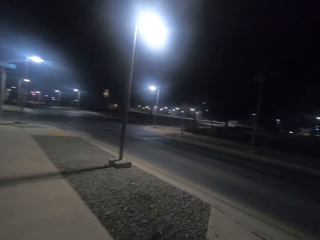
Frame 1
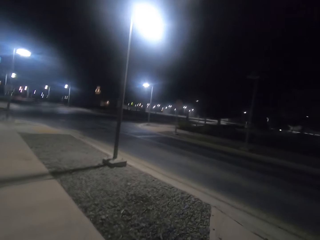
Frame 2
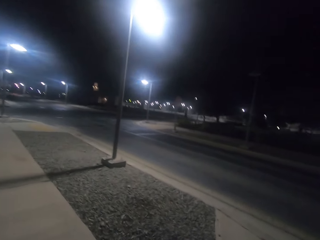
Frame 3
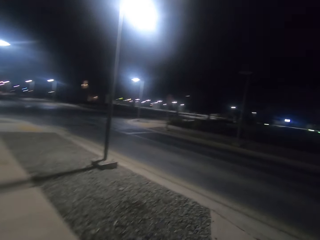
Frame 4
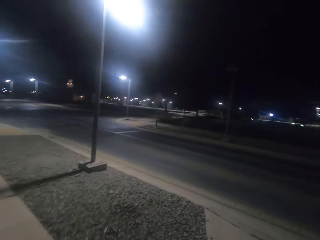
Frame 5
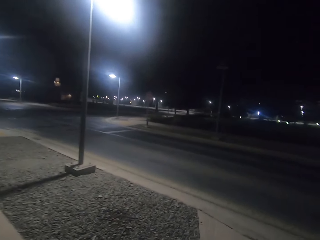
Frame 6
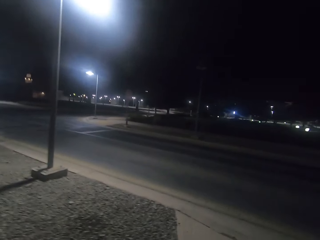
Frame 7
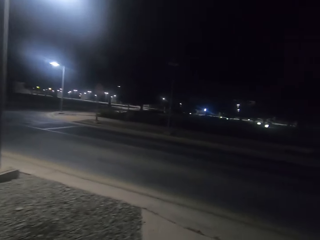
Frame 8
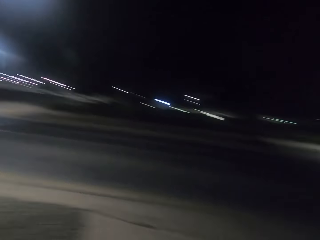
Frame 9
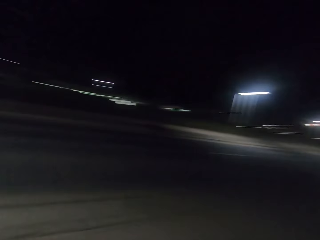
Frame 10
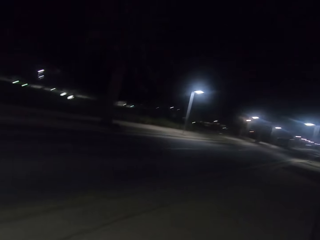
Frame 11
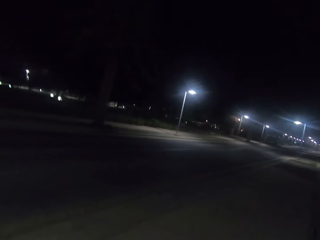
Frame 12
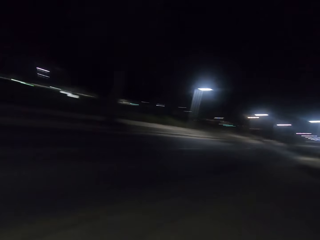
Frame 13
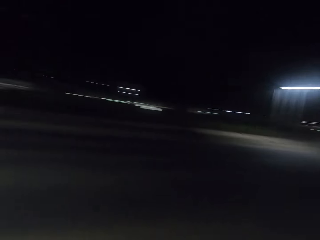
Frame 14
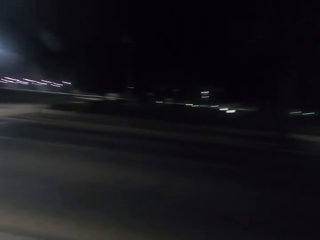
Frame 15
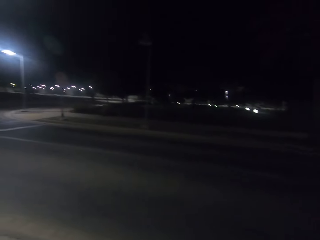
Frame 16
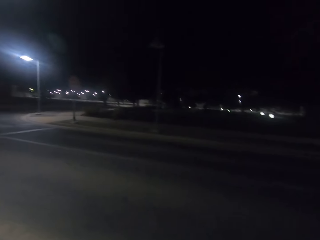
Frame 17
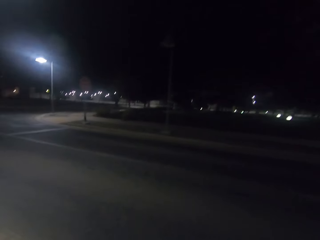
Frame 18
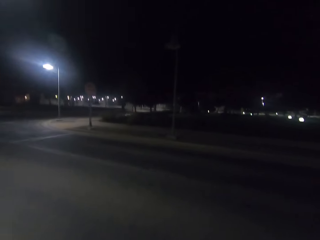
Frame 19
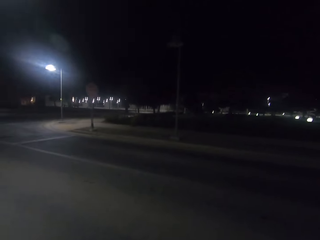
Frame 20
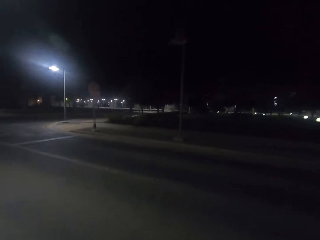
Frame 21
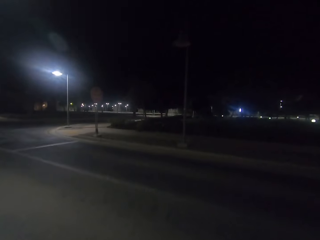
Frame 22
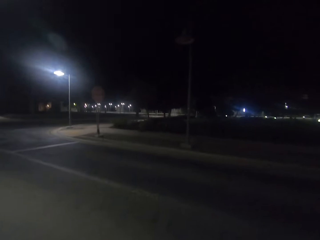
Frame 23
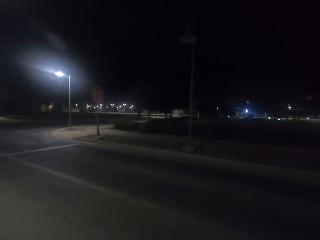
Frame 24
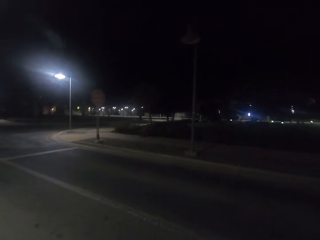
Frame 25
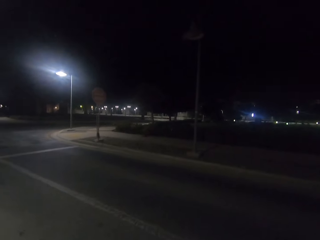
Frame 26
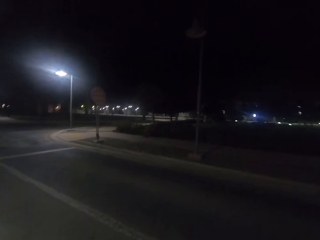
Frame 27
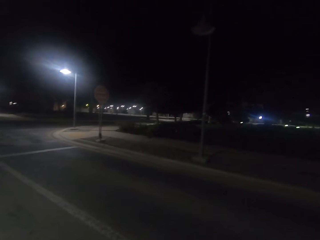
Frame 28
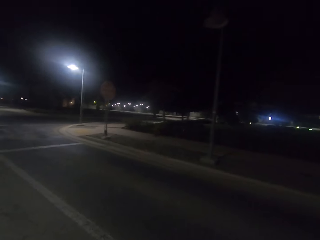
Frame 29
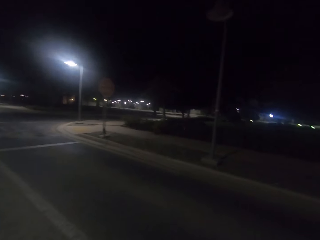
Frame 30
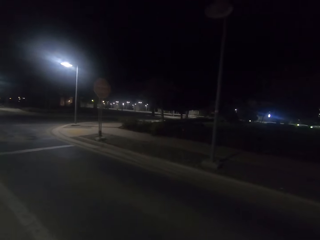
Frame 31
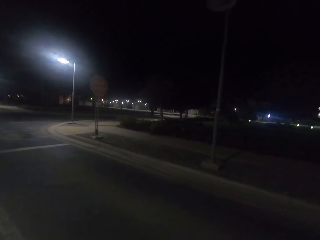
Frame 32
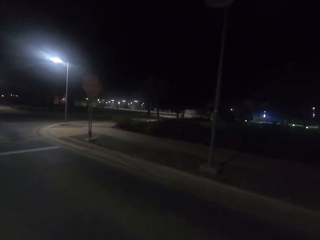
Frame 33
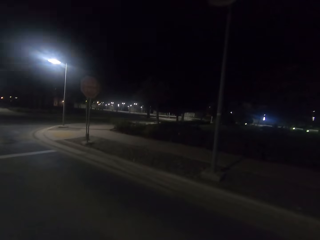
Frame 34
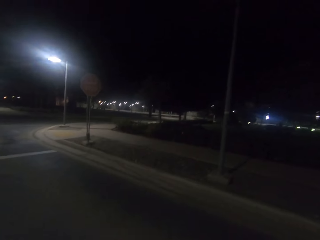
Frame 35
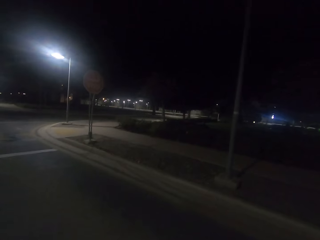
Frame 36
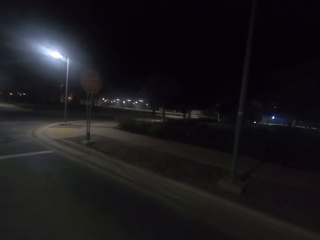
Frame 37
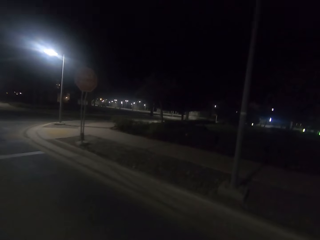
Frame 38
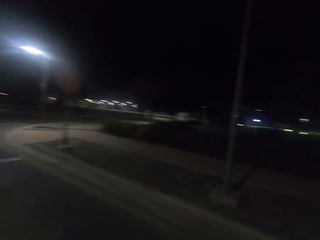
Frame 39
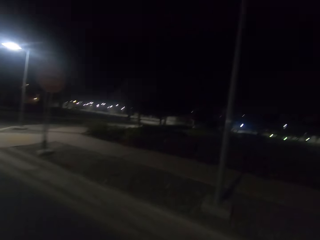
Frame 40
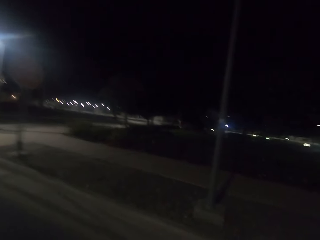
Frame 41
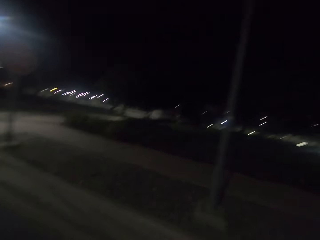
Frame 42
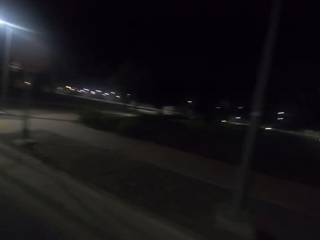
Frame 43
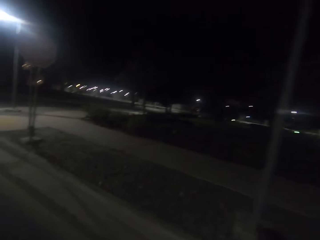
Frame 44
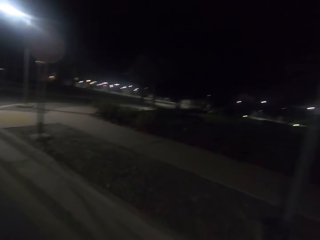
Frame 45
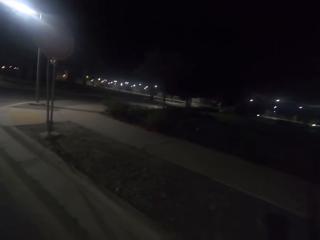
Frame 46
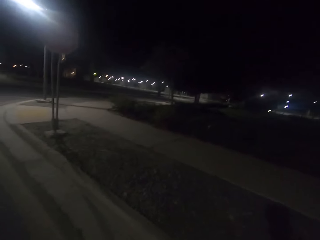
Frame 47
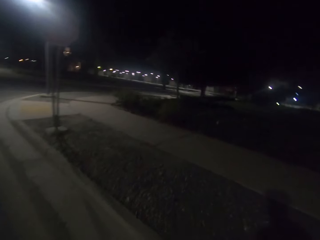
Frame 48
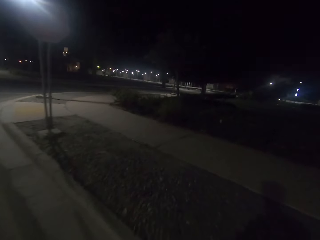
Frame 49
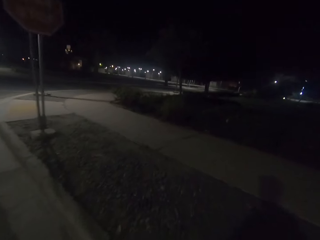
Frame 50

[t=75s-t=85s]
The camera wearer stops past a street light on the road. They look at the far end of the road. They cross the road.

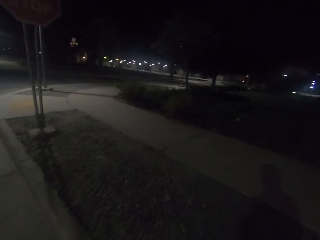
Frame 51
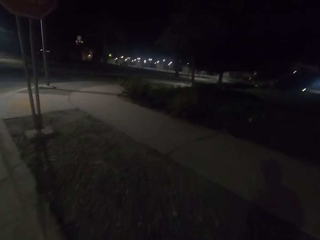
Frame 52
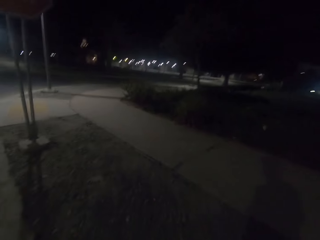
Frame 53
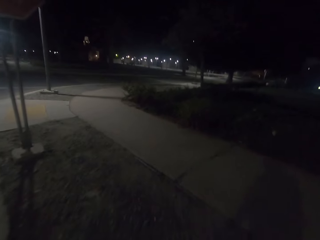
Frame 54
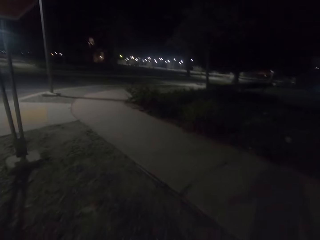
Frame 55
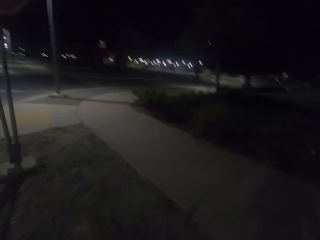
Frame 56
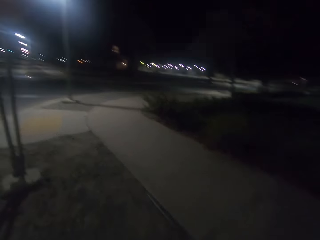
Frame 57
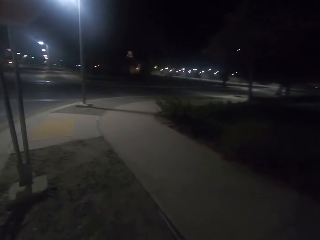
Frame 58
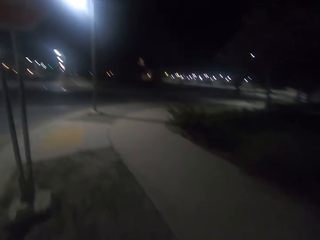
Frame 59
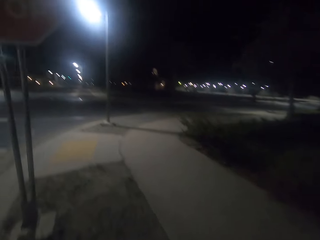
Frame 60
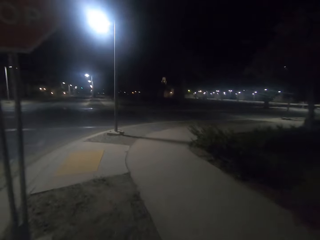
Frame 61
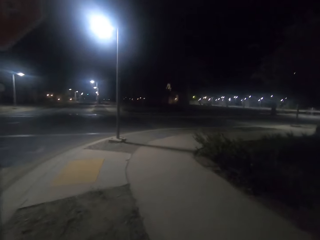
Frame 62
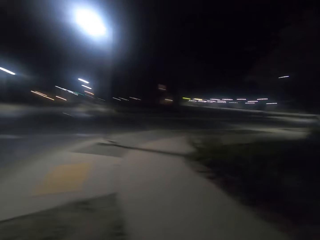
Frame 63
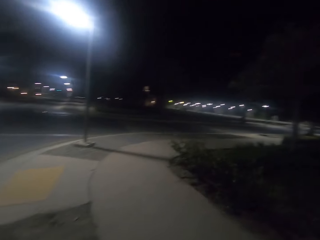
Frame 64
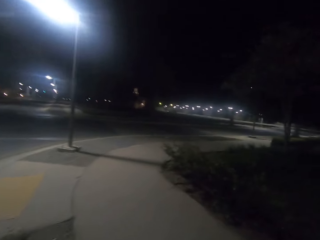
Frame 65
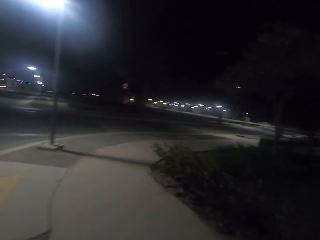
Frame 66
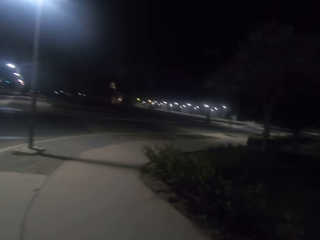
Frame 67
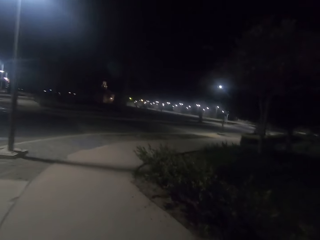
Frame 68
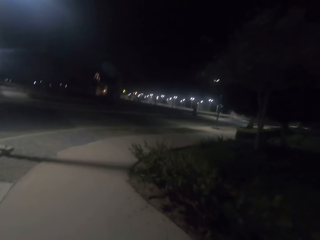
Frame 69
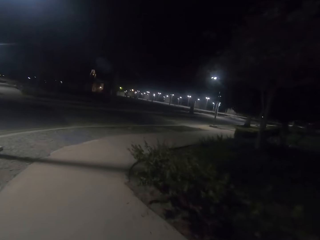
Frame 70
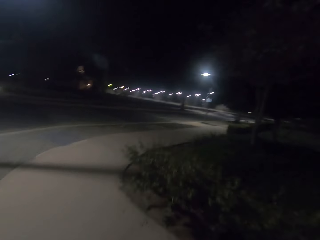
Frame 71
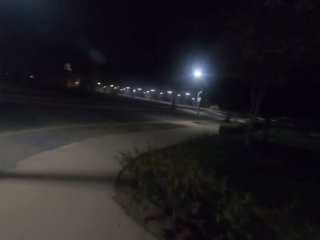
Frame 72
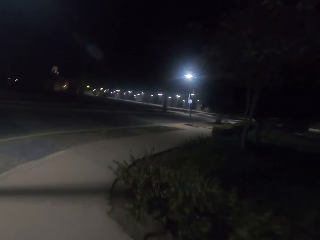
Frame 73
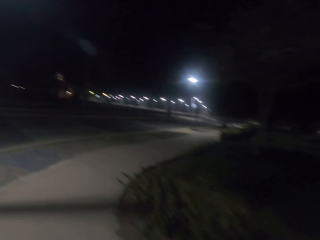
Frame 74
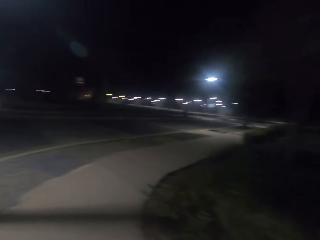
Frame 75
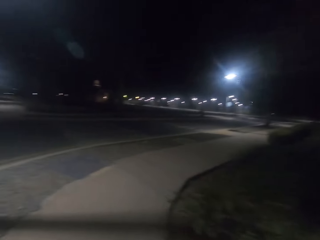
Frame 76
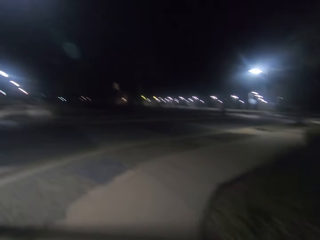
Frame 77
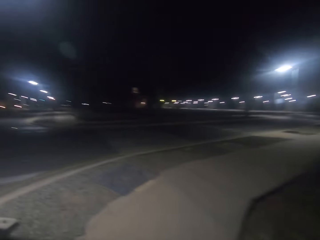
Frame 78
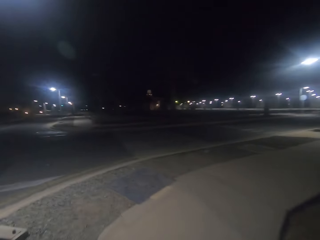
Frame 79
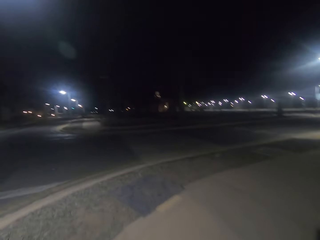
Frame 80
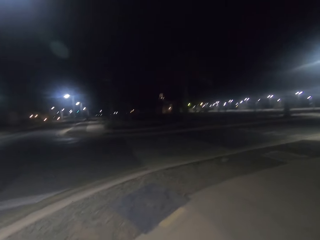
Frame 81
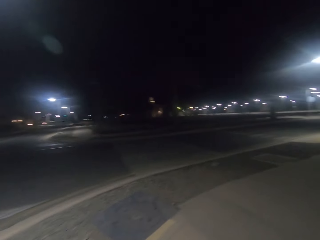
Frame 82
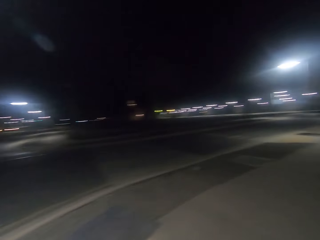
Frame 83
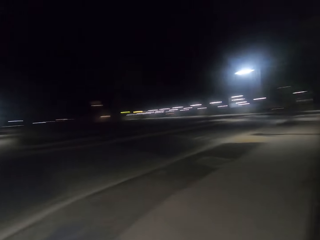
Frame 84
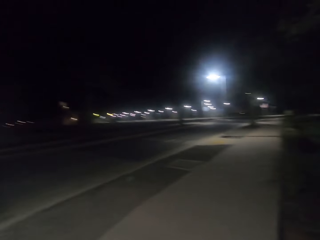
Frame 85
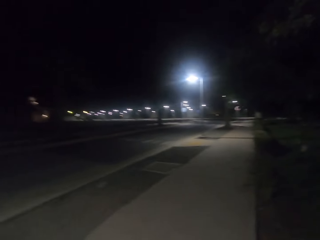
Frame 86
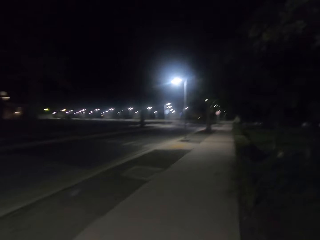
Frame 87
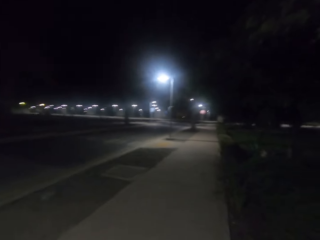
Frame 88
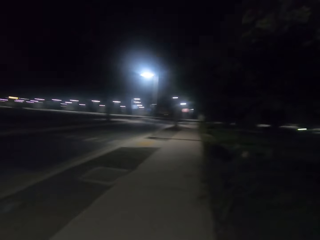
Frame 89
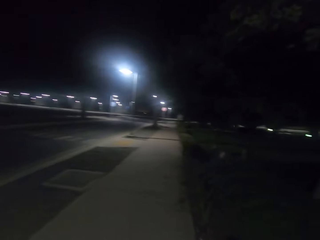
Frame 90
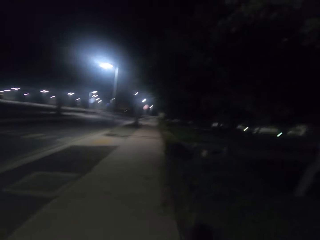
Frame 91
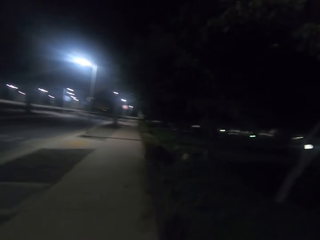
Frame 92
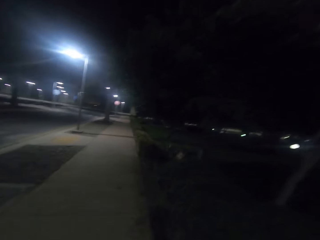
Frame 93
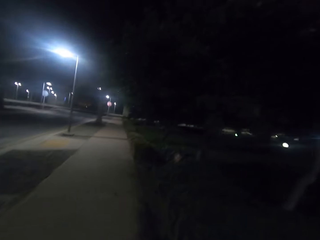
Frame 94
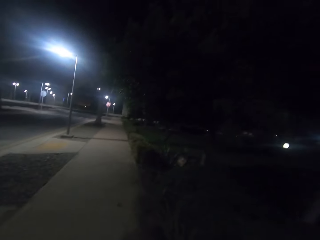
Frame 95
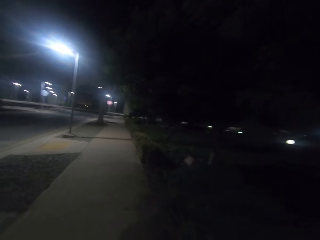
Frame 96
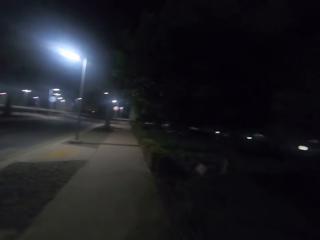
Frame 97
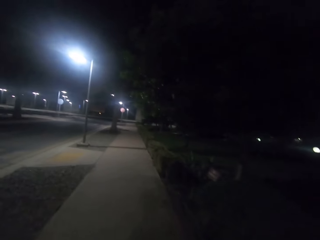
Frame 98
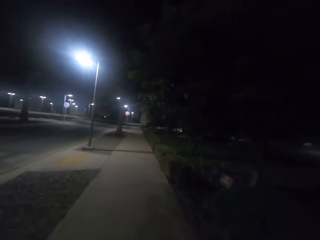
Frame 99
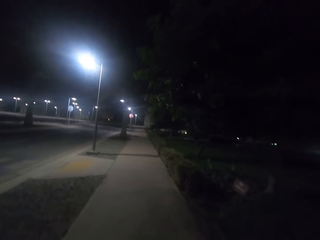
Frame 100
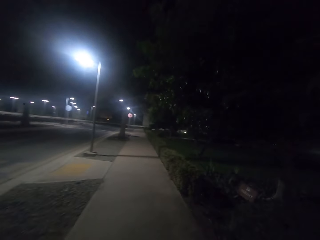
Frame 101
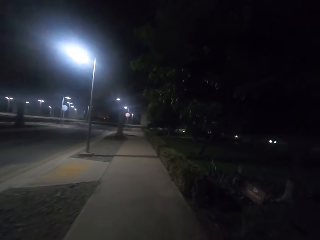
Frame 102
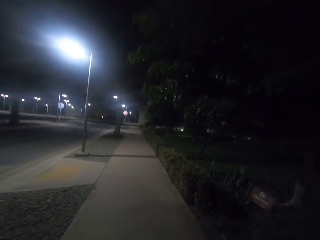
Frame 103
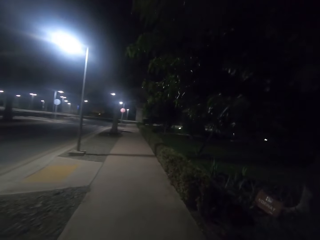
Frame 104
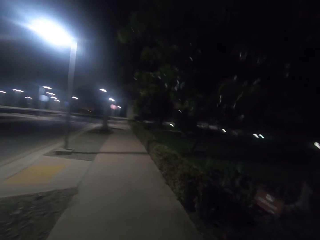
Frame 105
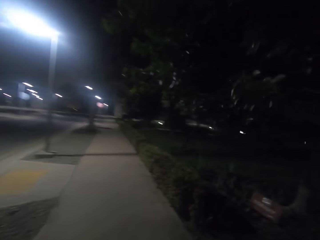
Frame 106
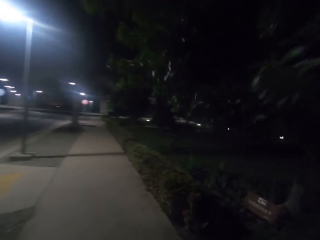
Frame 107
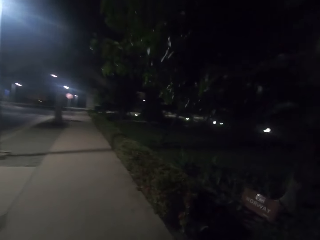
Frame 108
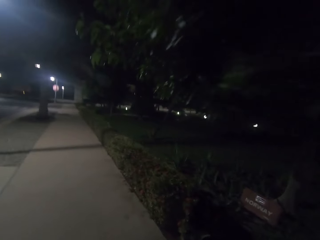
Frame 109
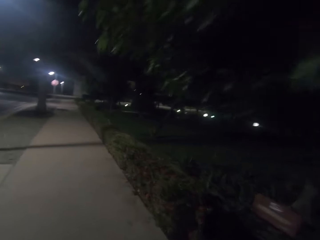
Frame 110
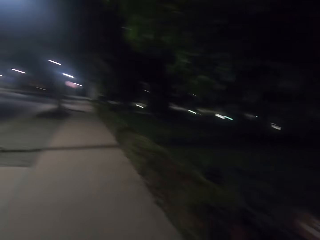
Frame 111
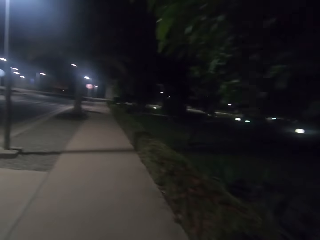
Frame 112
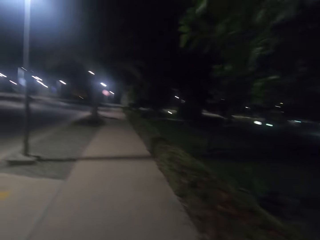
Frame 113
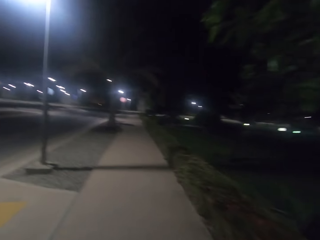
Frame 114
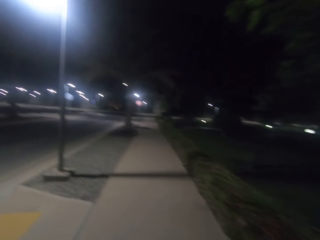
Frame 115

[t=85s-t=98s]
The camera wearer walks on the sidewalk. They walk past a road sign on the sidewalk. They walk past a street light on the sidewalk. They turn at the corner.
